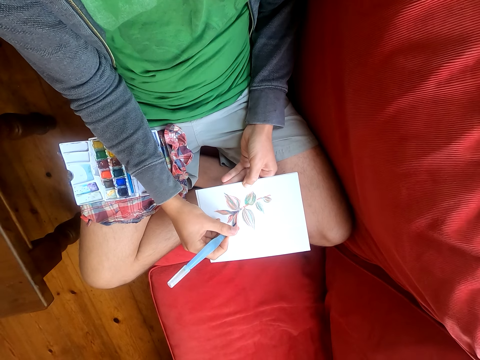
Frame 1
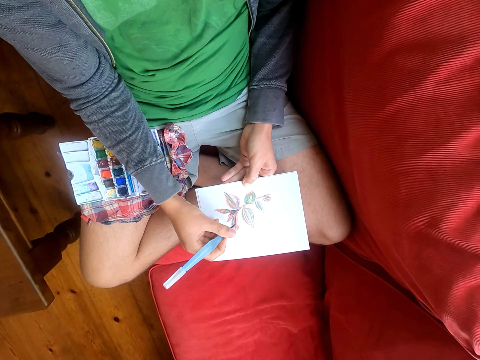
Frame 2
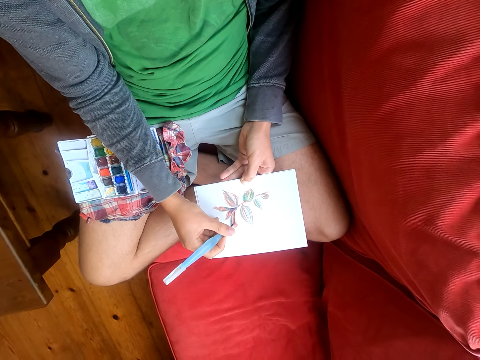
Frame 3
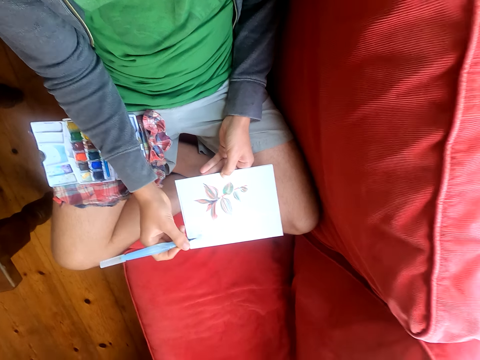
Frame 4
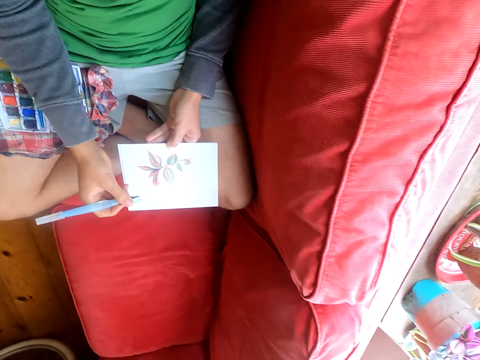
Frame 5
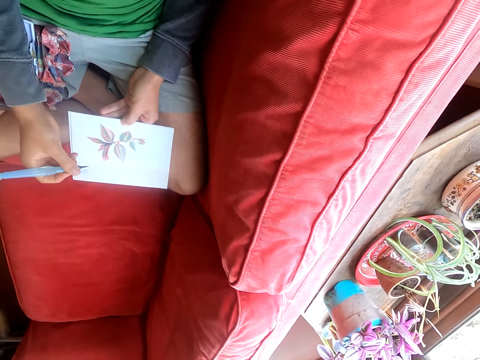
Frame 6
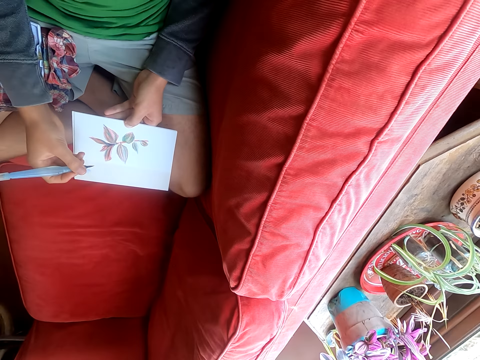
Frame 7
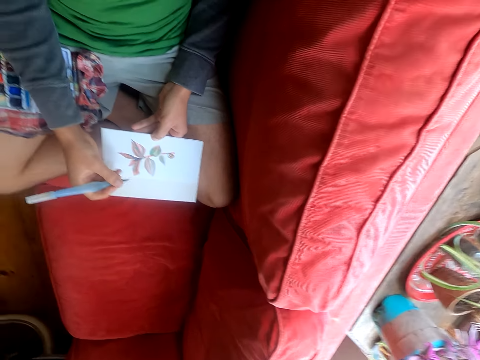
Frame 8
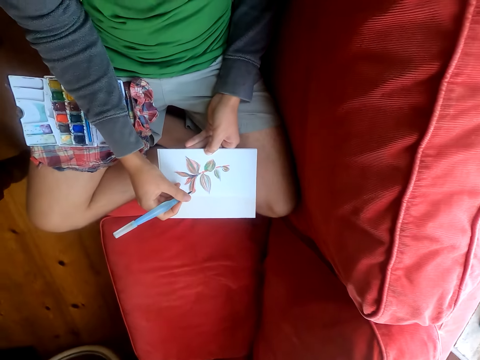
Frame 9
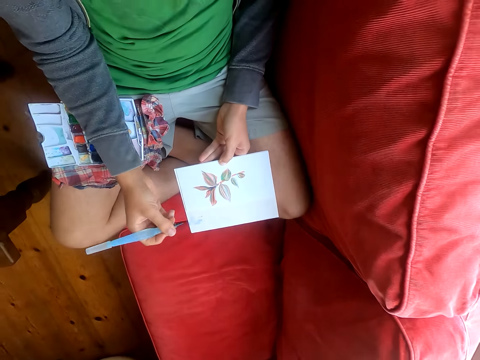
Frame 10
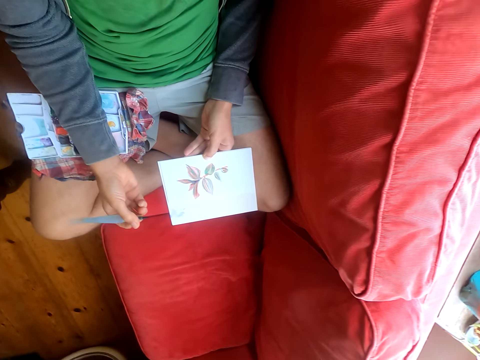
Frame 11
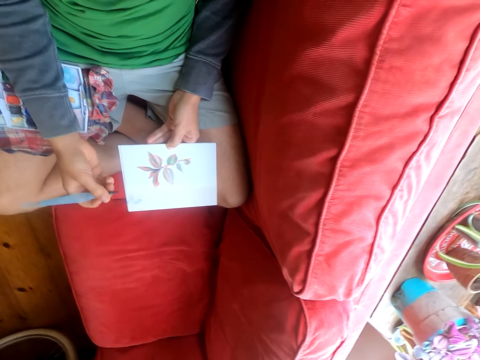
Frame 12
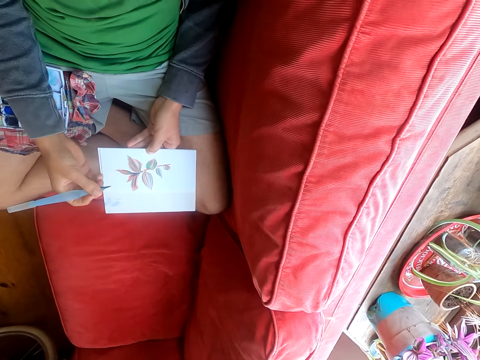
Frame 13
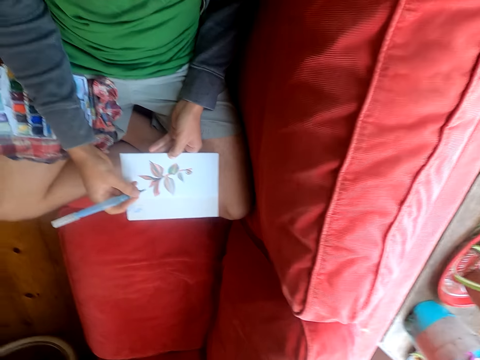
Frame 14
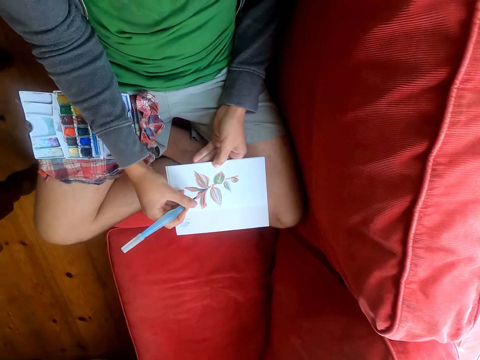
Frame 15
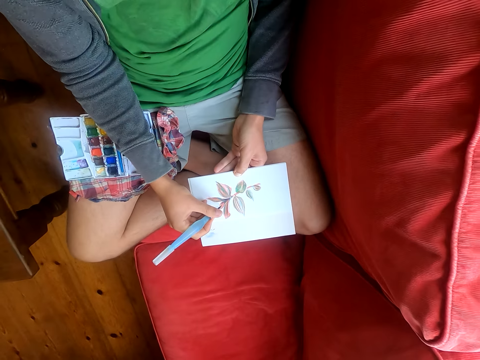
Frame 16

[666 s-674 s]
The camera wearer moves his head sideways.

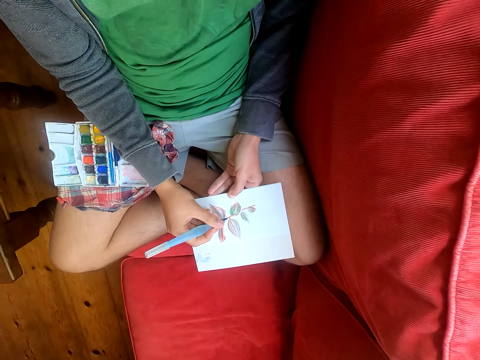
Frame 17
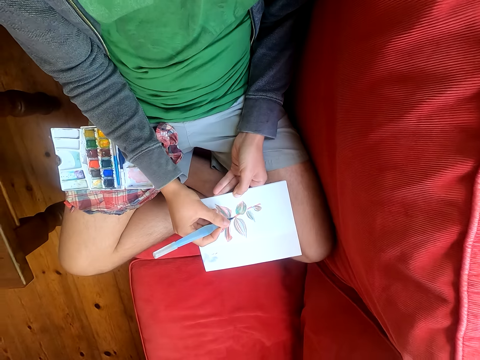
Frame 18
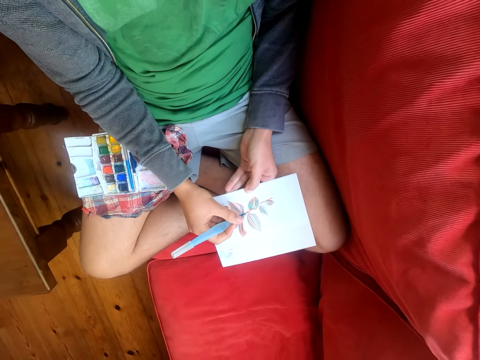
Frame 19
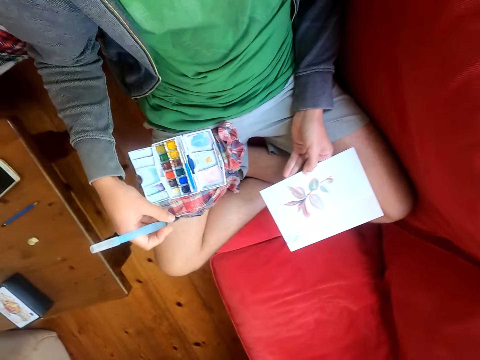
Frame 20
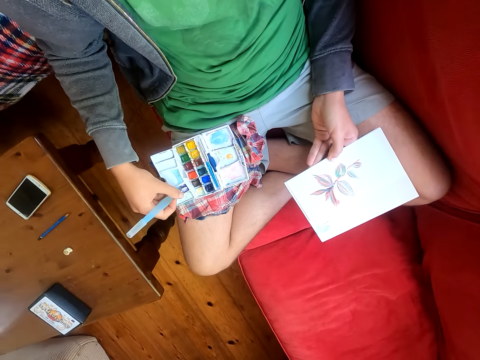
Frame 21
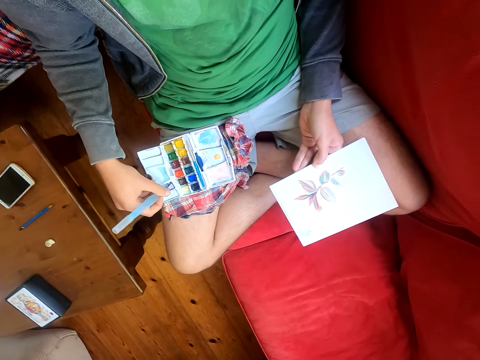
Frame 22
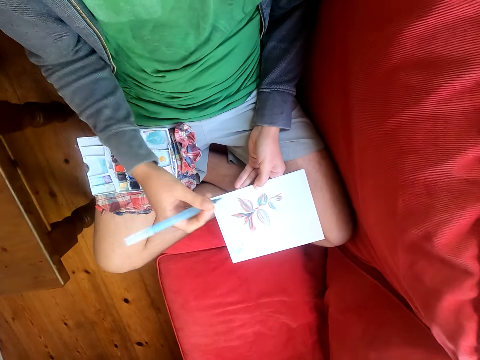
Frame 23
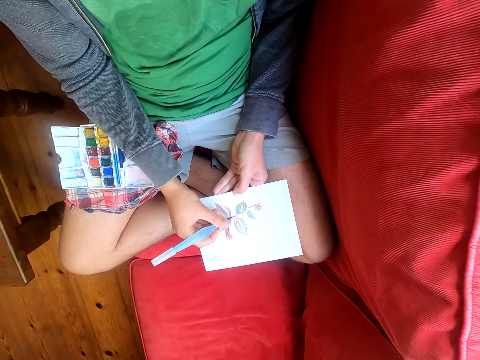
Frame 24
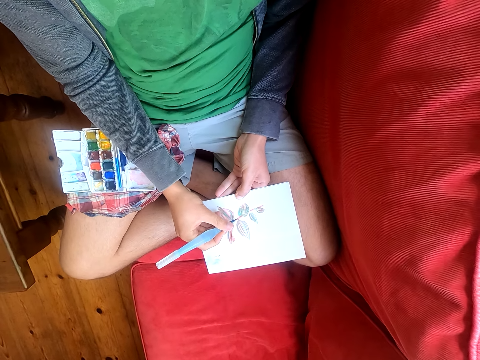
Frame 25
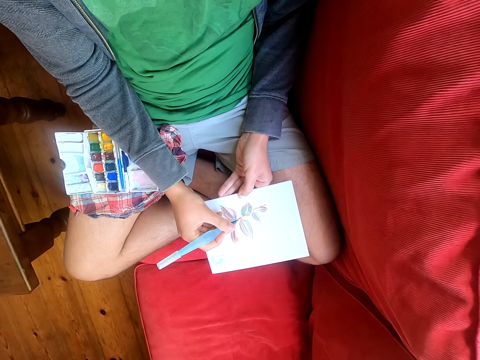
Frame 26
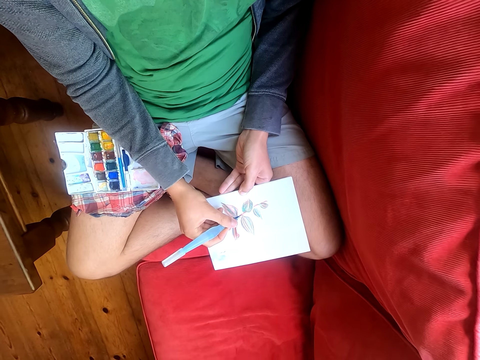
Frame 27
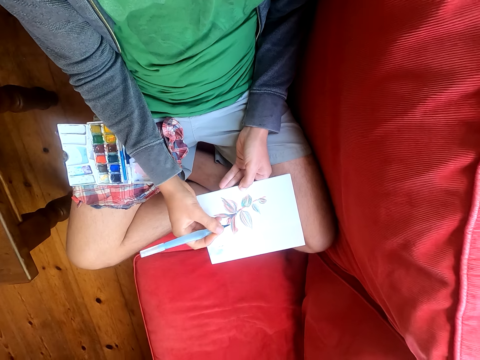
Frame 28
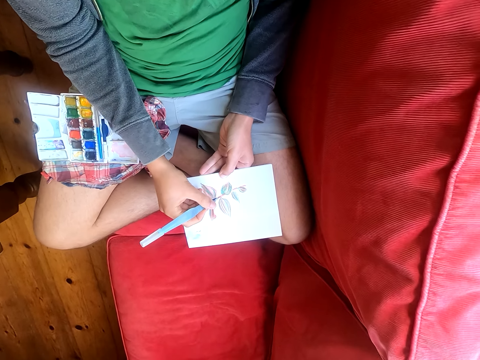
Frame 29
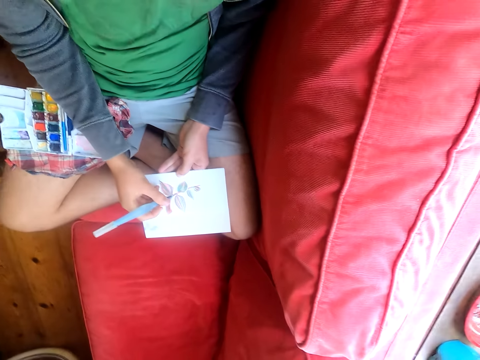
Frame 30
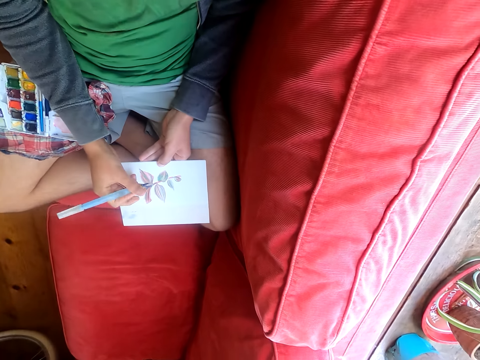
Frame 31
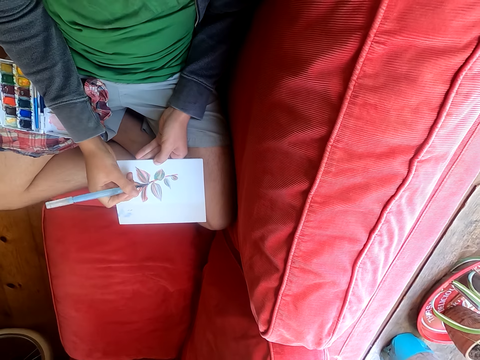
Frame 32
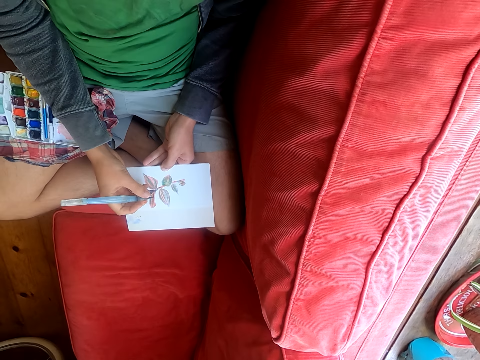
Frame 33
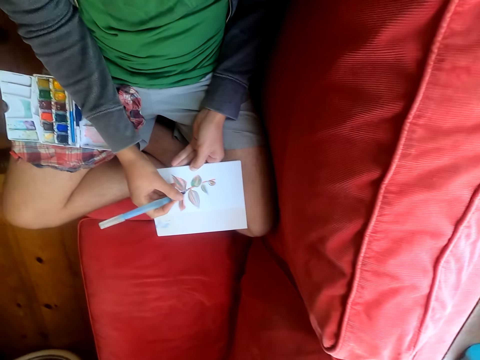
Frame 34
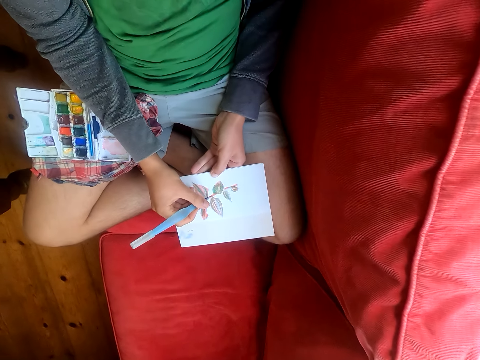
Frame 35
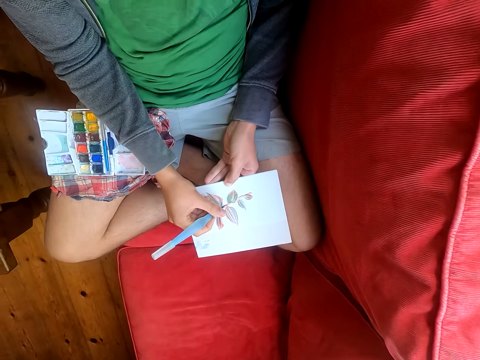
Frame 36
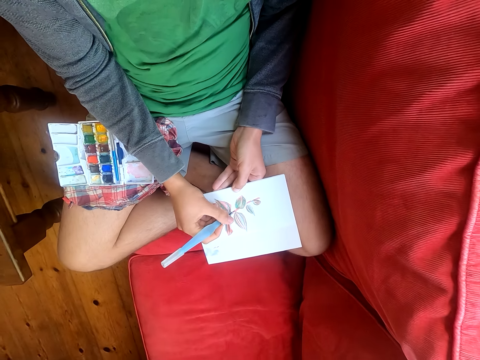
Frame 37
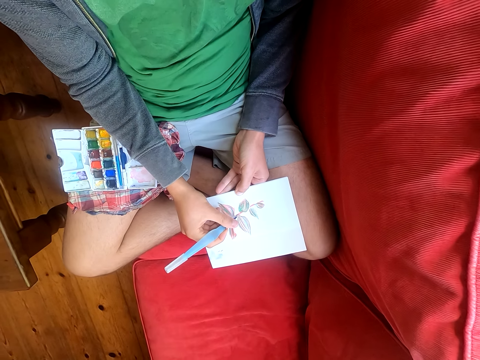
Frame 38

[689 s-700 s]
The camera wearer rubs the brush pen on the water paint colors. He paints on the drawing on the piece of paper. He moves his head sideways.

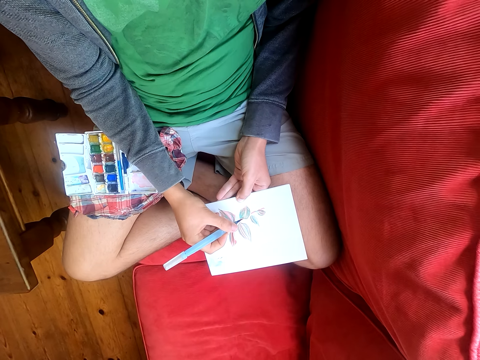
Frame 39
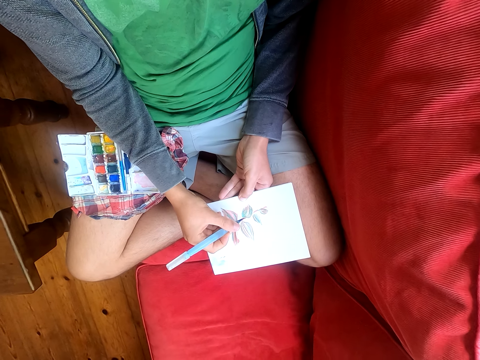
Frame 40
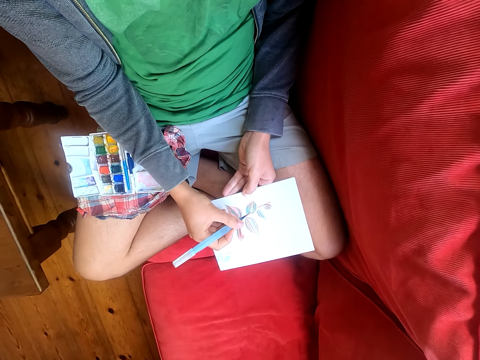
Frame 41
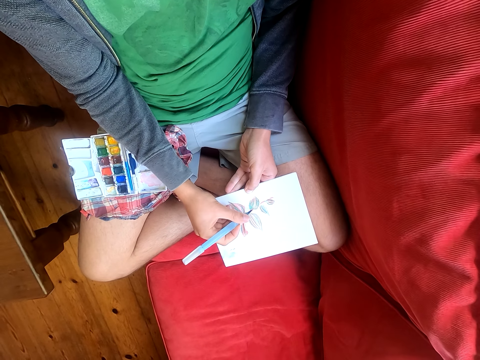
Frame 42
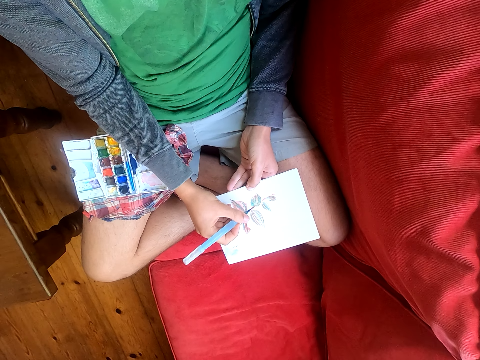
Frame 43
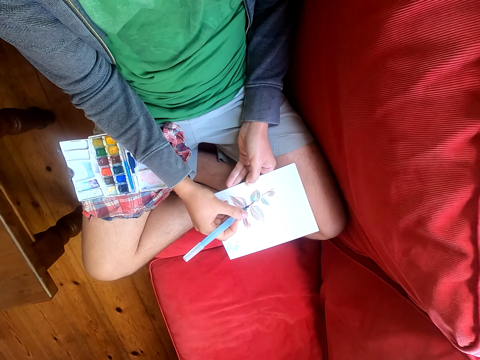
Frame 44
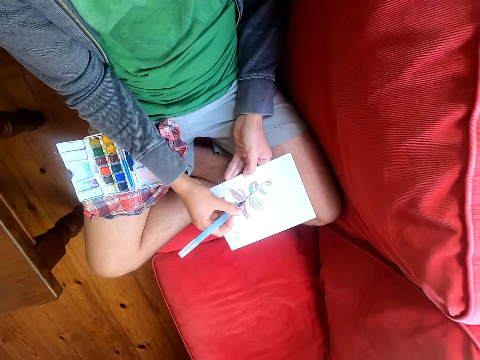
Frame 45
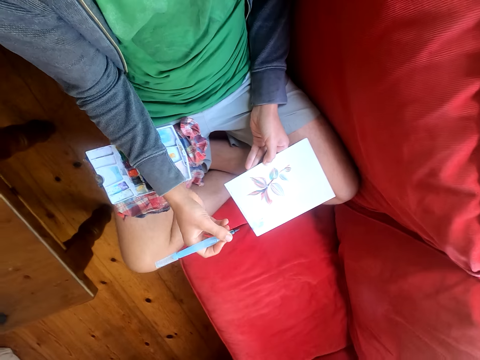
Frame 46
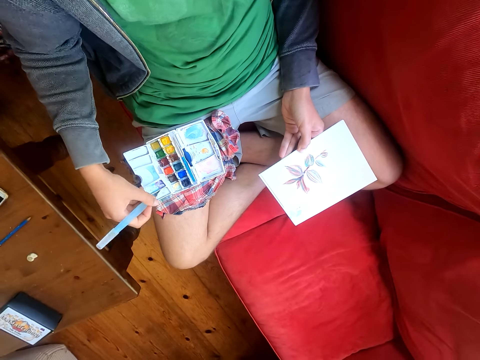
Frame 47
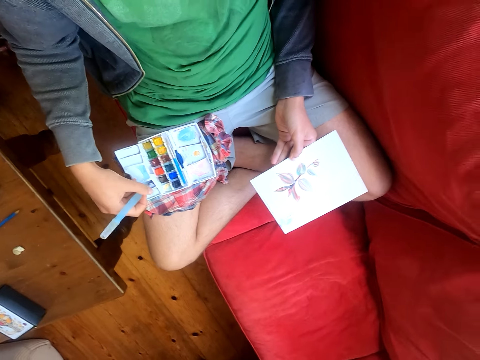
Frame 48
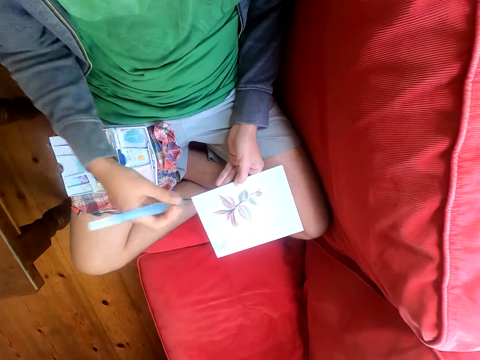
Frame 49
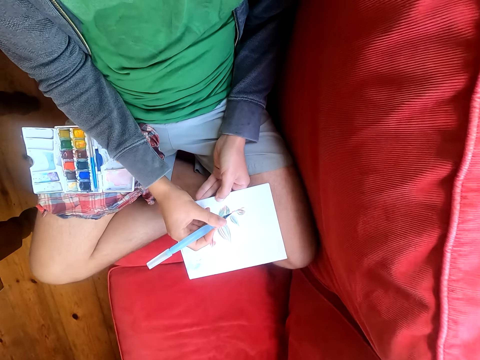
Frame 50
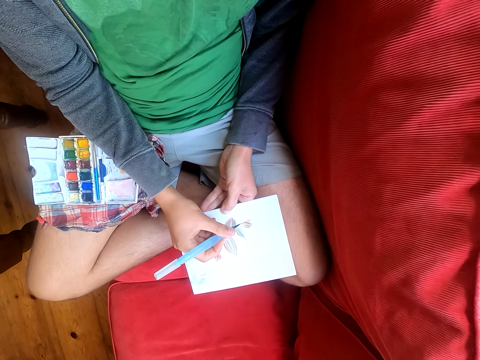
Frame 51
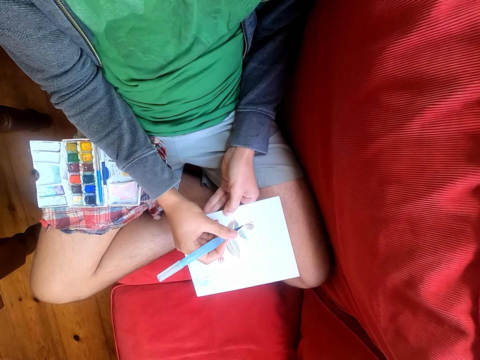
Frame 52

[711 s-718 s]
The camera wearer rubs the brush pen on the water paint colors. They paint on the drawing on the piece of paper.
